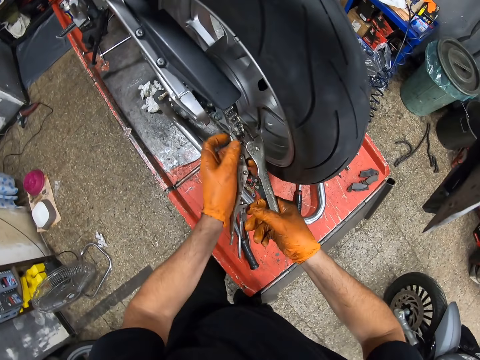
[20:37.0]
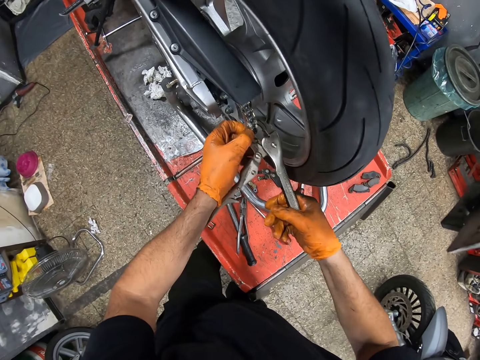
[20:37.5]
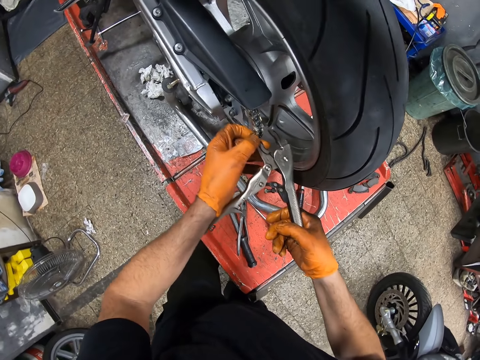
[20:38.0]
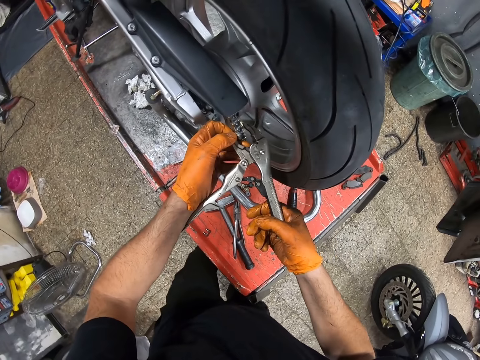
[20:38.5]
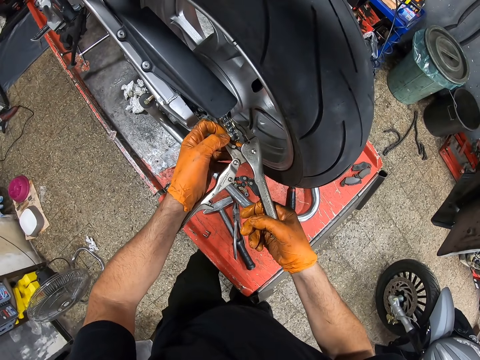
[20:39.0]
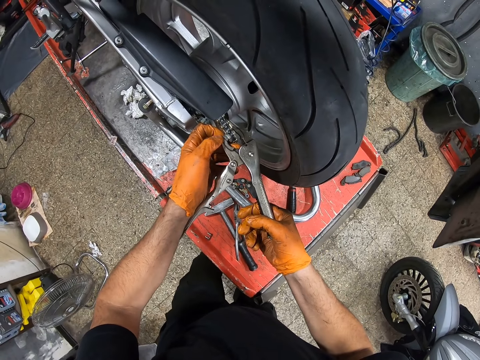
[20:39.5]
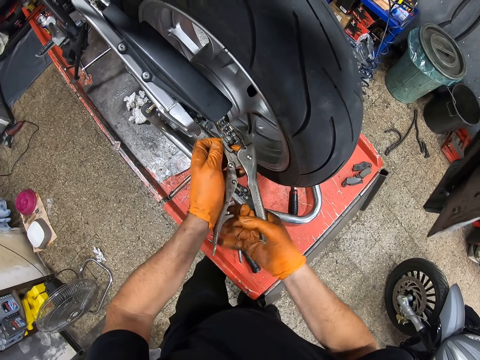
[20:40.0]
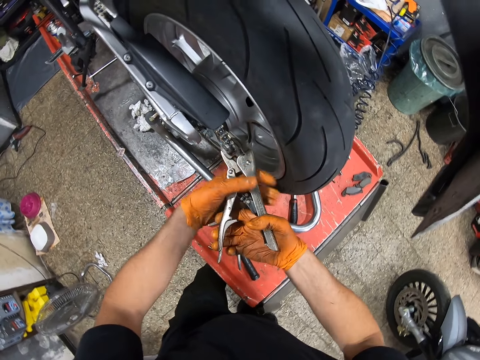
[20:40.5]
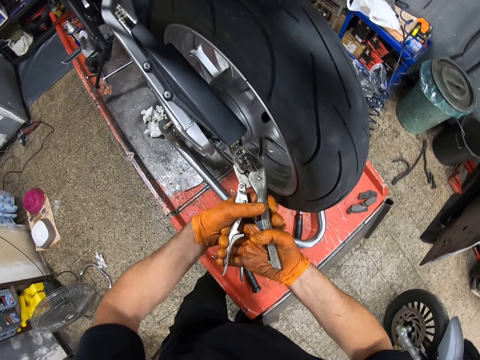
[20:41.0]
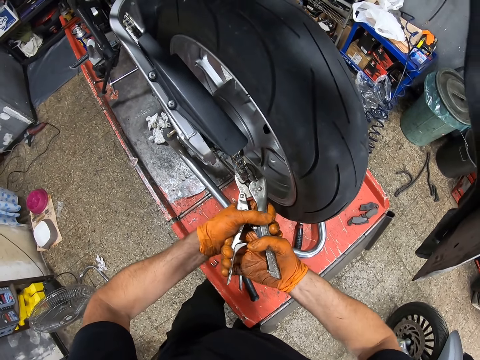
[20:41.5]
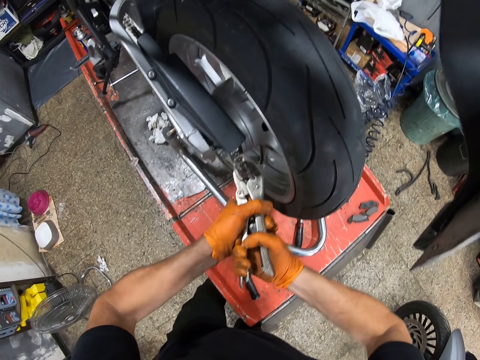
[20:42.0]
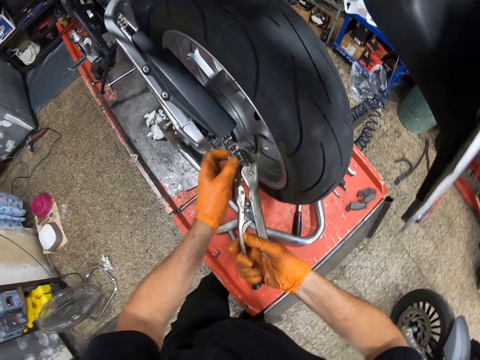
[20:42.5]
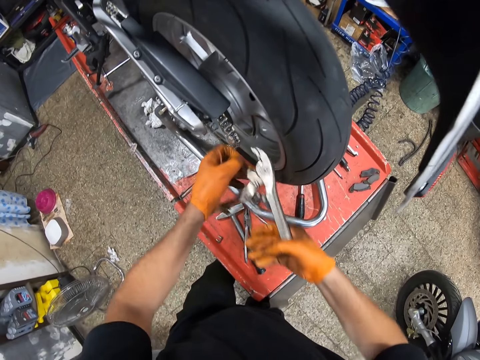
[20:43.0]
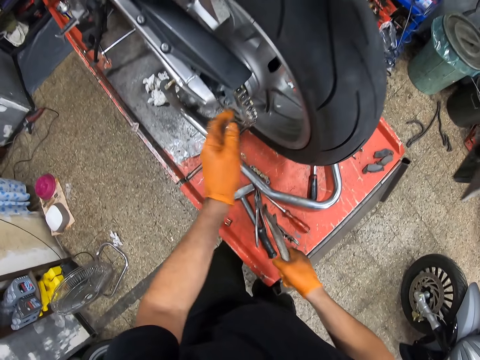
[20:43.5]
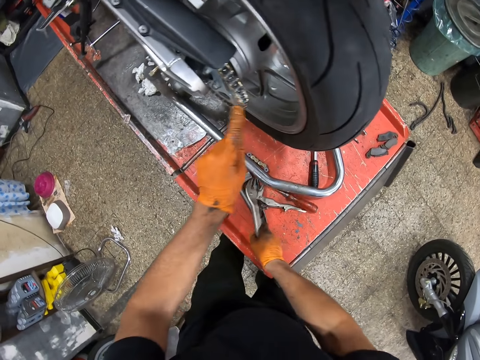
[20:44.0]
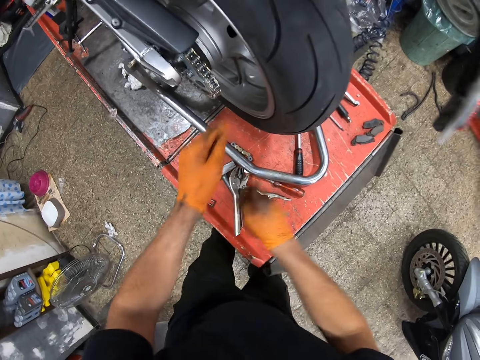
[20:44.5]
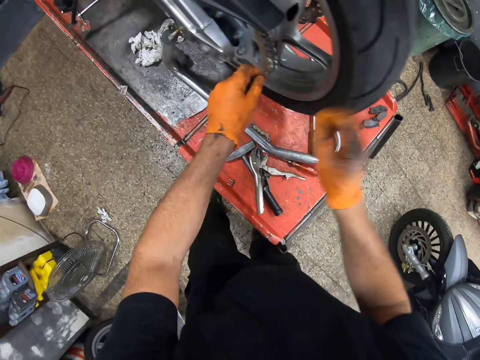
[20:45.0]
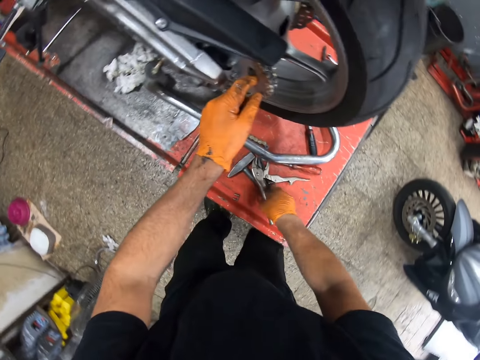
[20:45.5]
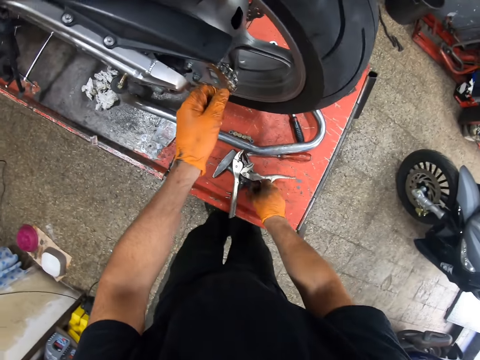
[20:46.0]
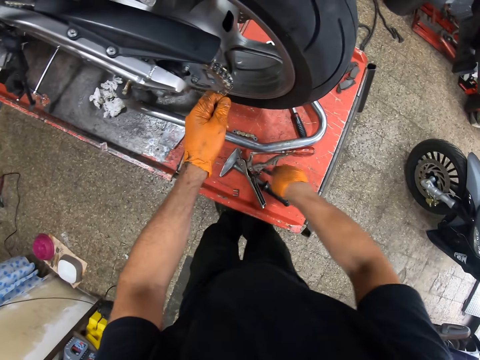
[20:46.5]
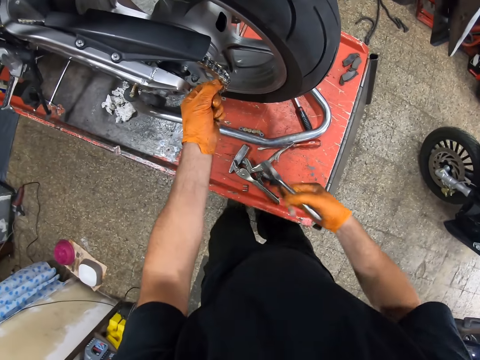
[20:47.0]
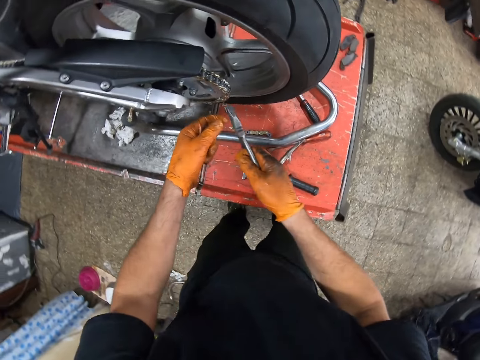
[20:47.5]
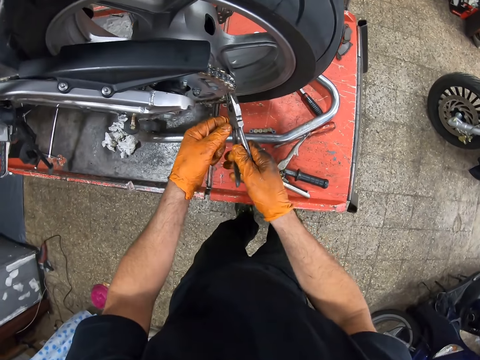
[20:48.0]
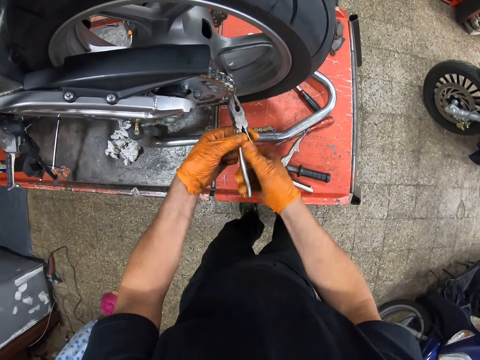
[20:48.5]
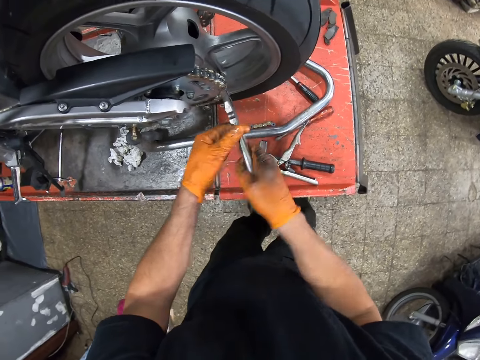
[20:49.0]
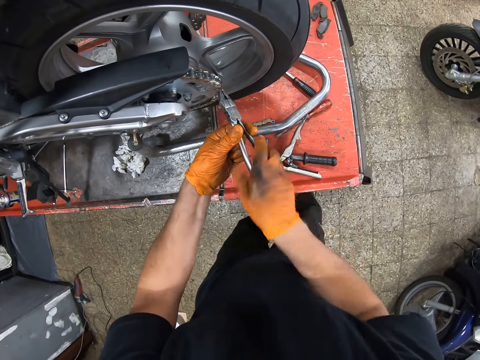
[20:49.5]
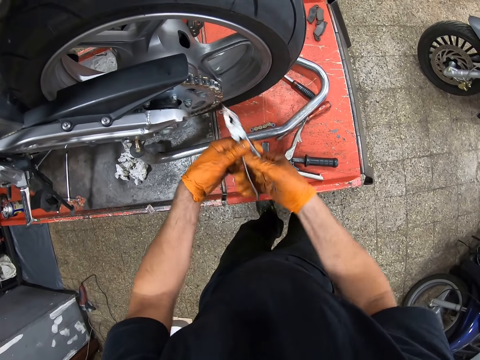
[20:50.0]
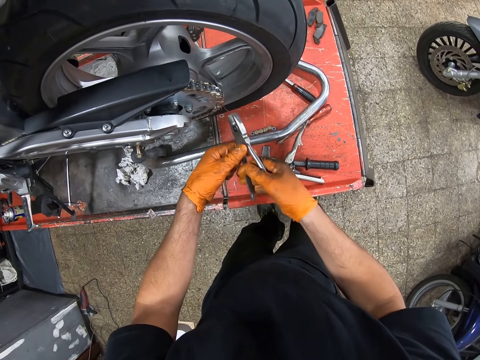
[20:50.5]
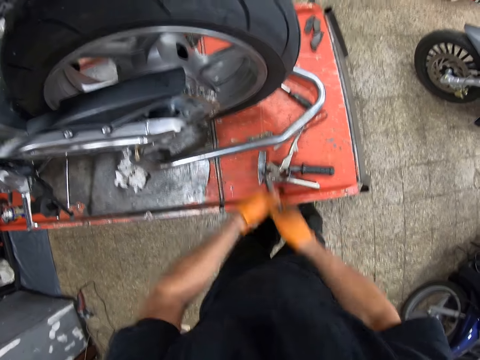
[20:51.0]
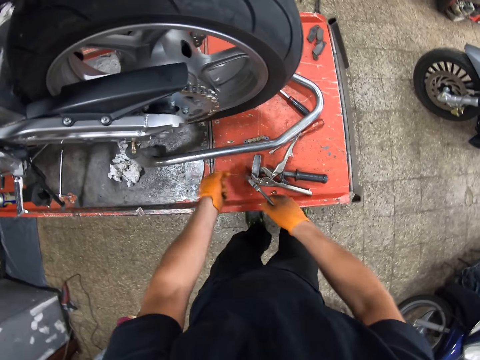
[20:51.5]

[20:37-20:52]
The camera wearer holds the motorcycle sprocket with his left gloved hand. He screws the motorcycle sprocket with the plier in both gloved hands. He touches the motorcycle sprocket with his left gloved hand. He drops the plier on the workbench with his right gloved hand. He touches the motorcycle sprocket with his left gloved hand. He feels the motorcycle chain with the finger. He touches the wheel. He holds the motorcycle sprocket with his left gloved hand. He picks up the plier from the workbench with his right gloved hand. He holds the plier with both gloved hands. He tightens the motorcycle chain. He screws the motorcycle sprocket with the plier in both gloved hands.

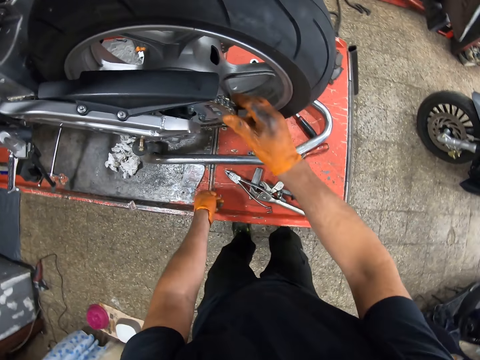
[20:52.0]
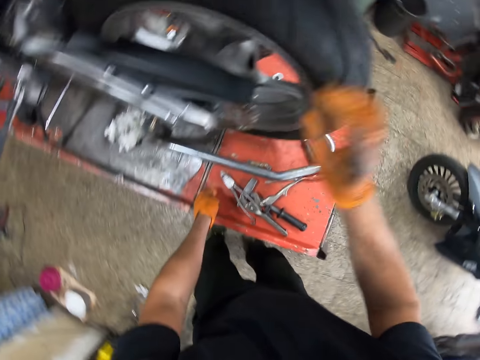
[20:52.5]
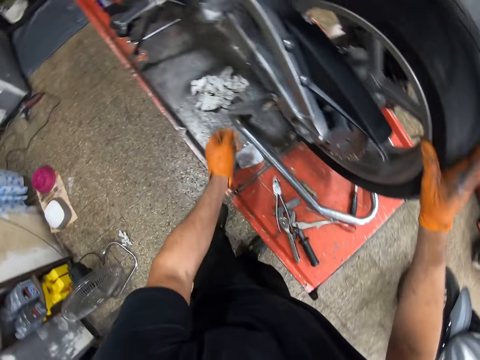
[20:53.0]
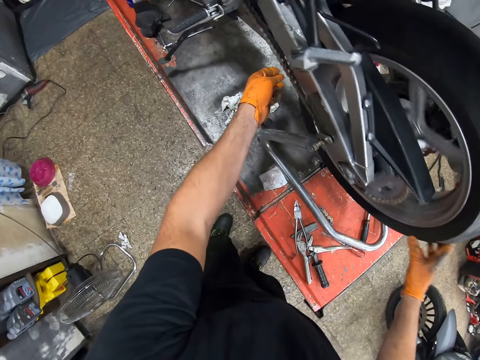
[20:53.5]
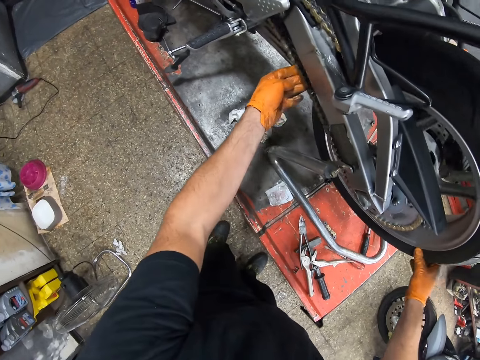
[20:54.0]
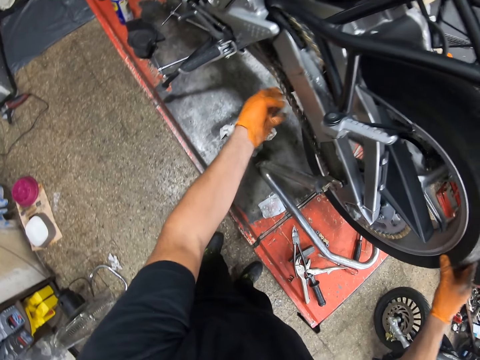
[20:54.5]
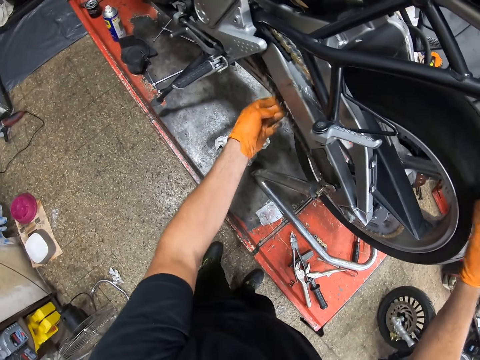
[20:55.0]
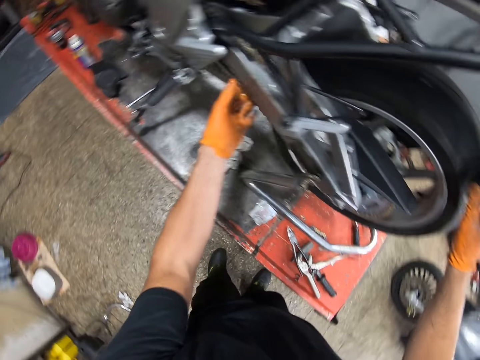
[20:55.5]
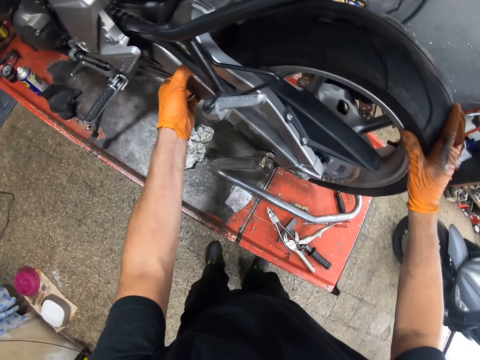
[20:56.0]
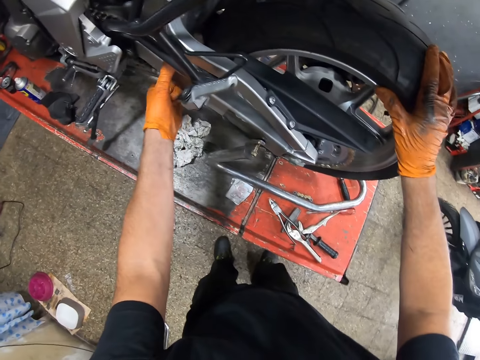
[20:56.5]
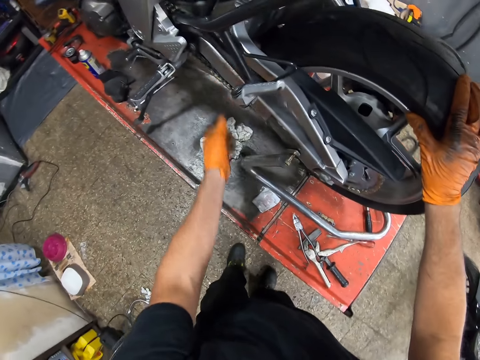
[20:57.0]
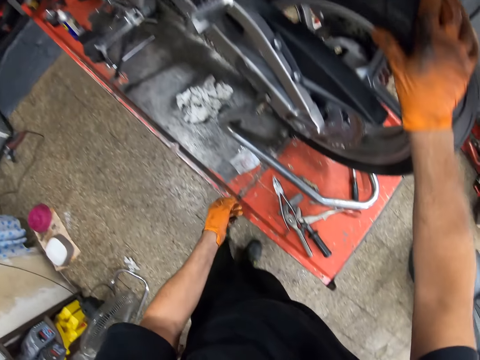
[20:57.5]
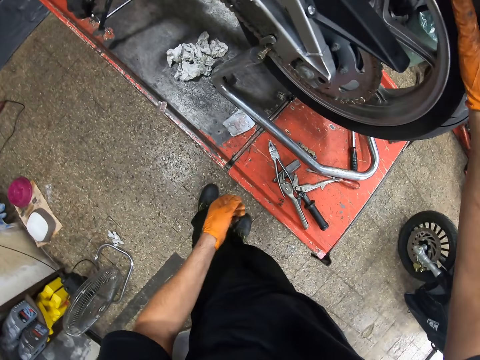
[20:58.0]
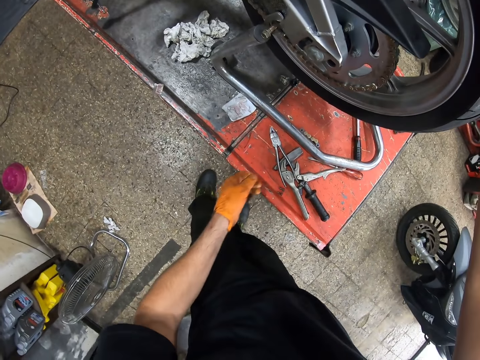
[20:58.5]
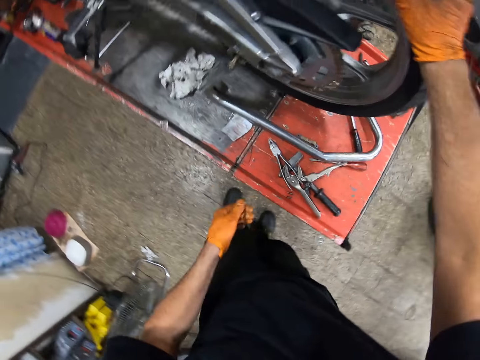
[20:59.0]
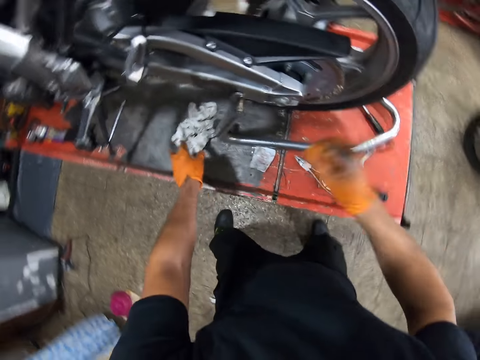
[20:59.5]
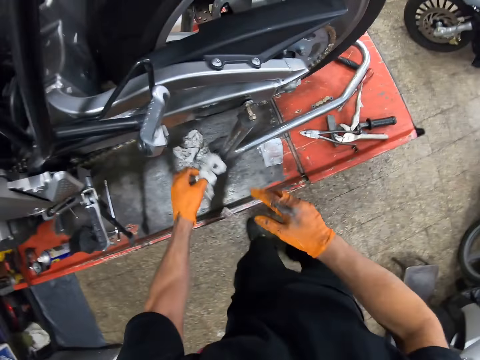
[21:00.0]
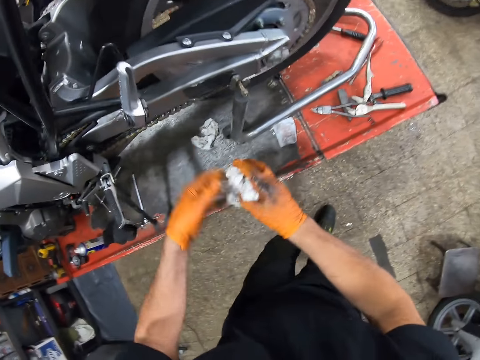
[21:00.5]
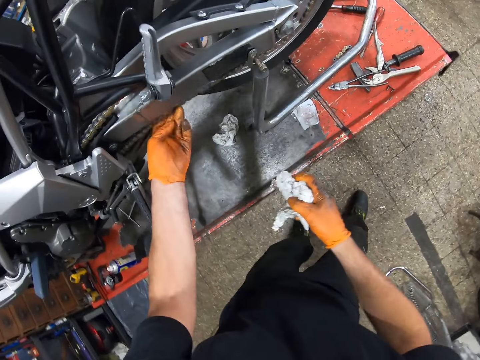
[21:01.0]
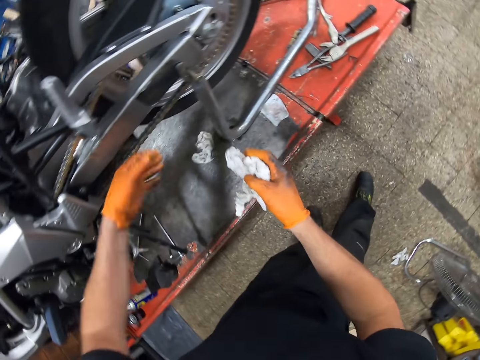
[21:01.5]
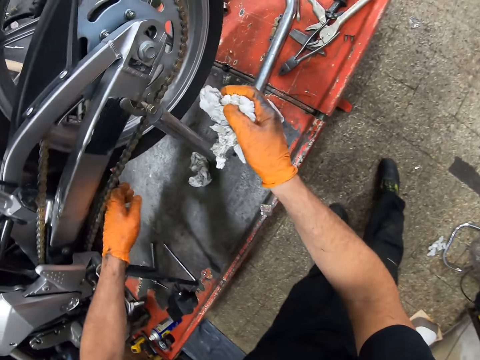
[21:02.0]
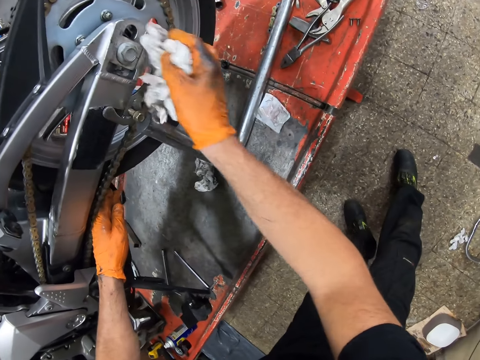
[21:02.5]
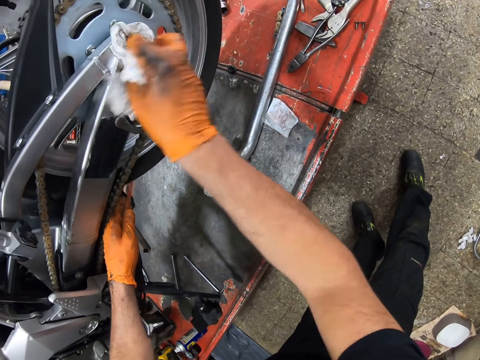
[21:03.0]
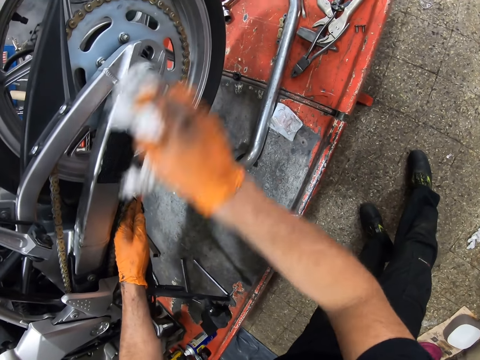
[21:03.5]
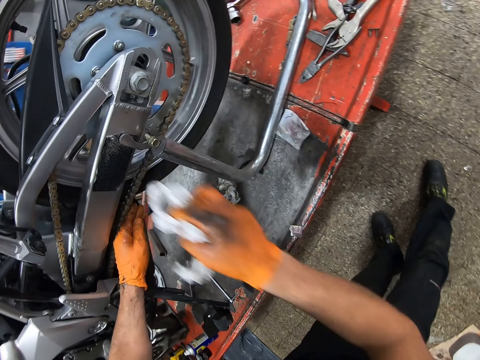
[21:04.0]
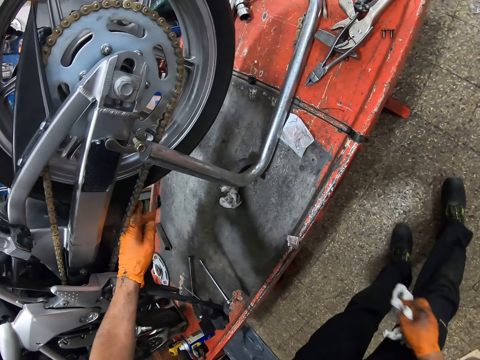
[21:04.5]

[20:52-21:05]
The camera wearer drops the plier on the workbench with his right gloved hand. He picks up a nut from the workbench with his left gloved hand. He touches the motorcycle sprocket with his right gloved hand. He rolls the motorcycle tyre with his right gloved hand. He touches the motorcycle sprocket with his left gloved hand. He touches the motorcycle chain. He picks up the tissue from the workbench with his left gloved hand. He cleans both gloved hands with the tissue. He touches the motorcycle sprocket with his left gloved hand. He touches the motorcycle chain. He cleans the motorcycle chassis with the tissue in his right gloved hand.
